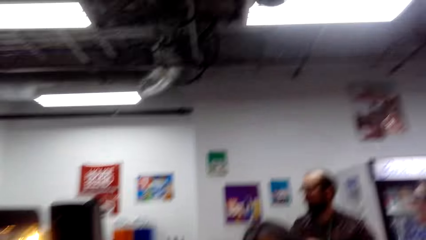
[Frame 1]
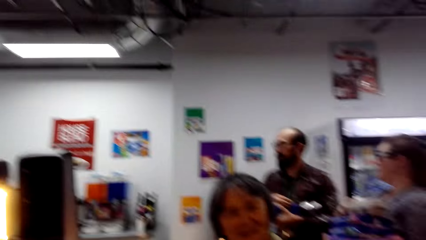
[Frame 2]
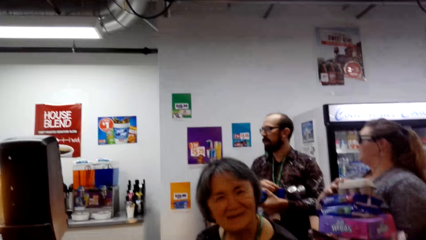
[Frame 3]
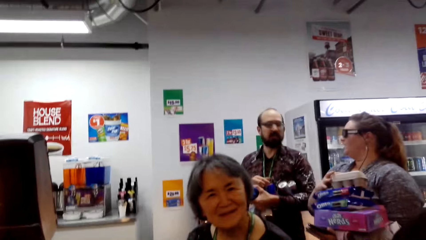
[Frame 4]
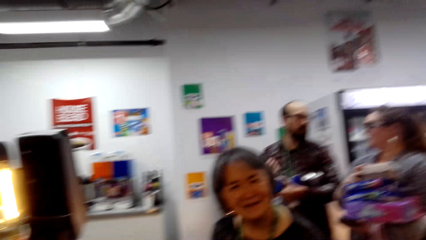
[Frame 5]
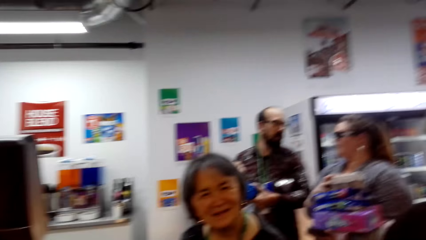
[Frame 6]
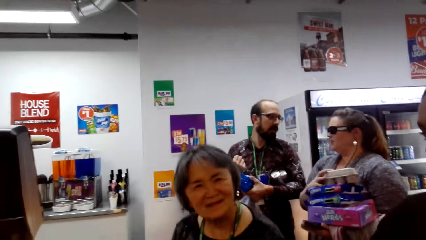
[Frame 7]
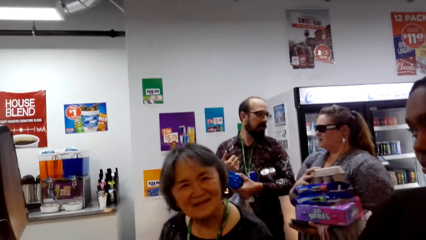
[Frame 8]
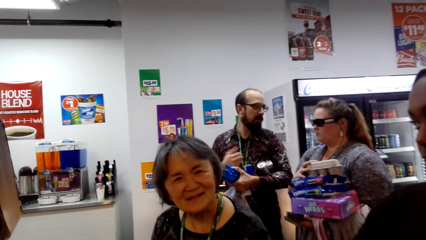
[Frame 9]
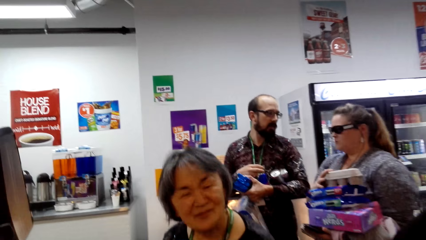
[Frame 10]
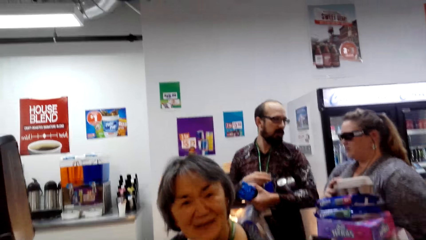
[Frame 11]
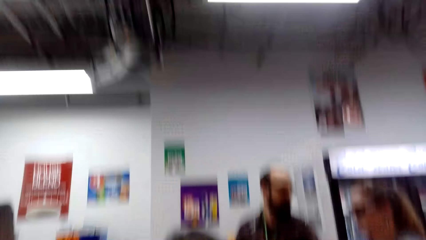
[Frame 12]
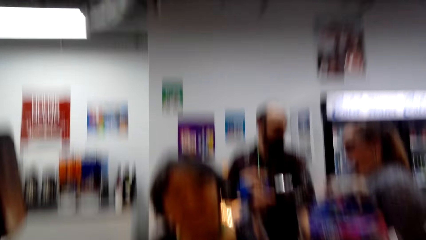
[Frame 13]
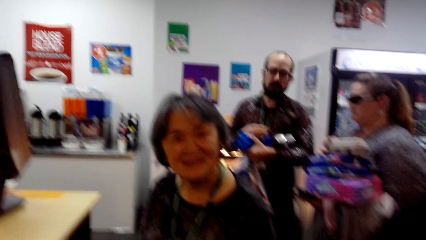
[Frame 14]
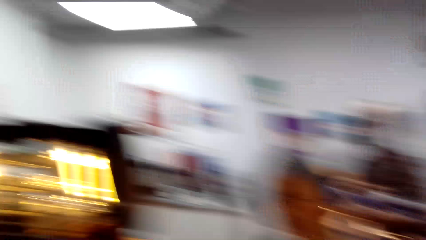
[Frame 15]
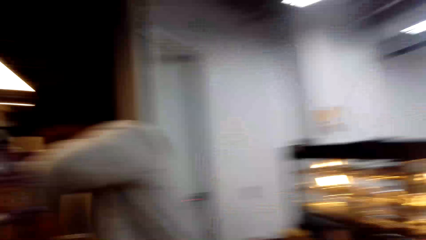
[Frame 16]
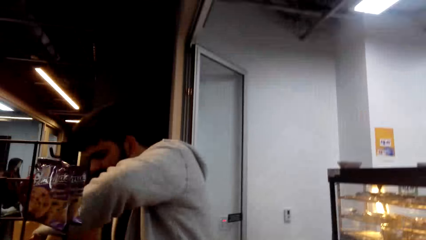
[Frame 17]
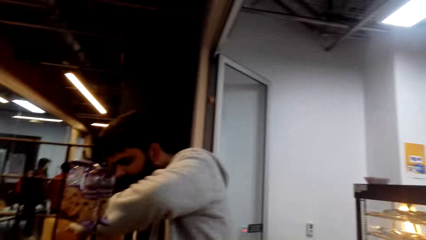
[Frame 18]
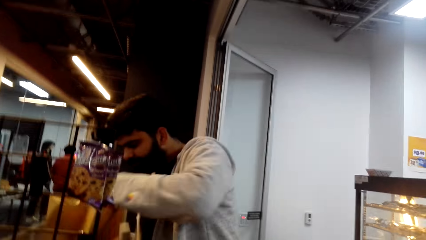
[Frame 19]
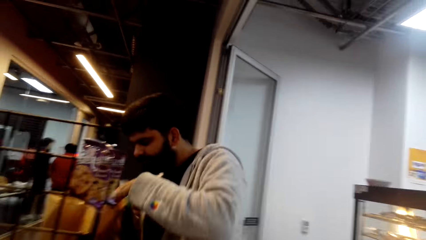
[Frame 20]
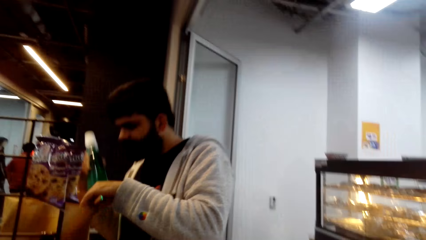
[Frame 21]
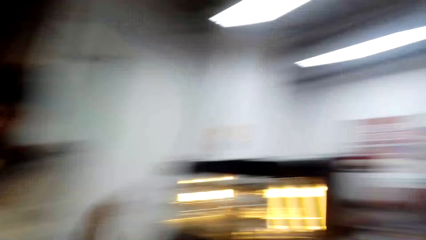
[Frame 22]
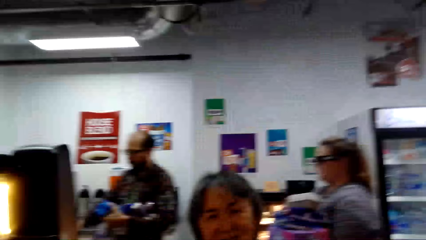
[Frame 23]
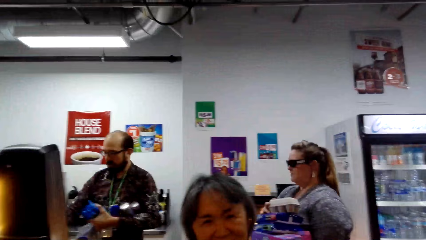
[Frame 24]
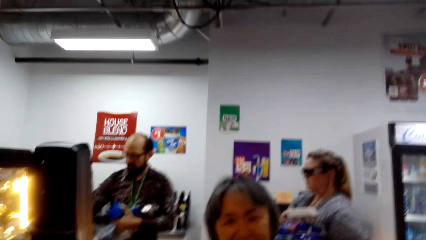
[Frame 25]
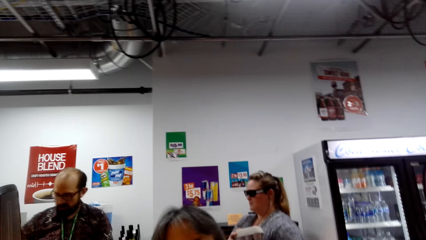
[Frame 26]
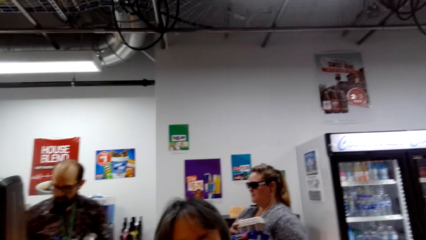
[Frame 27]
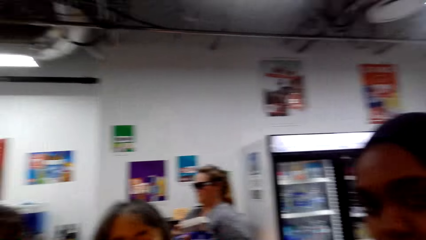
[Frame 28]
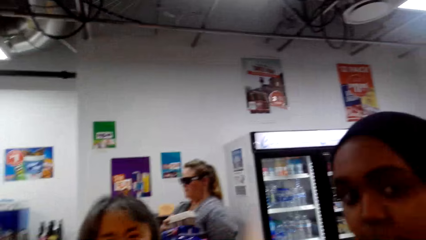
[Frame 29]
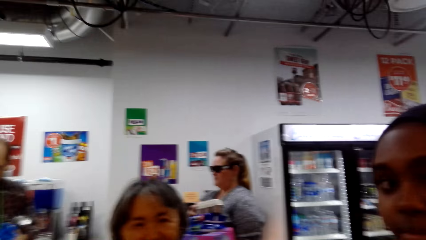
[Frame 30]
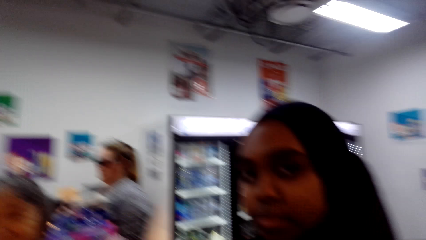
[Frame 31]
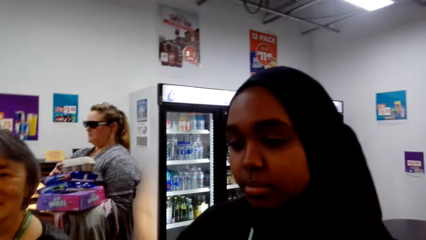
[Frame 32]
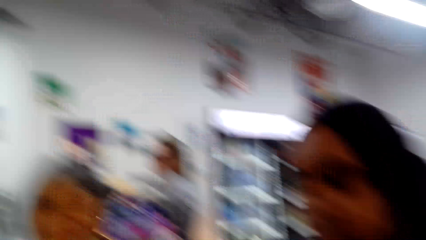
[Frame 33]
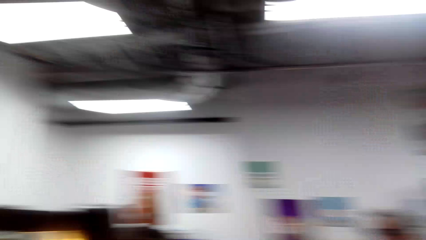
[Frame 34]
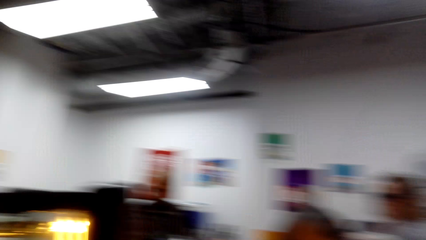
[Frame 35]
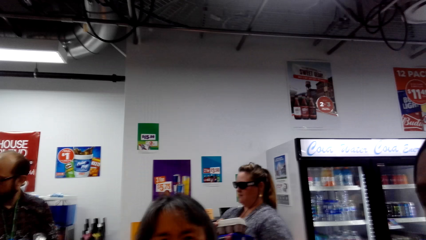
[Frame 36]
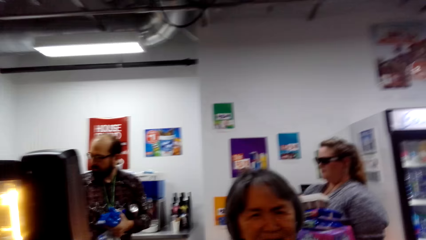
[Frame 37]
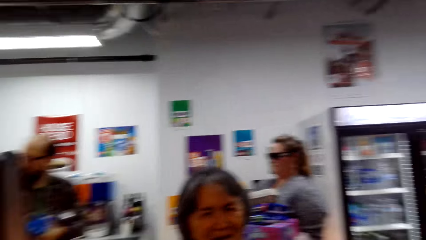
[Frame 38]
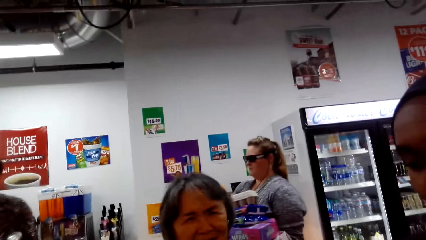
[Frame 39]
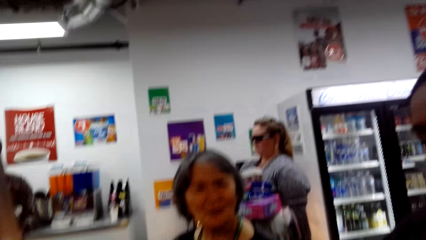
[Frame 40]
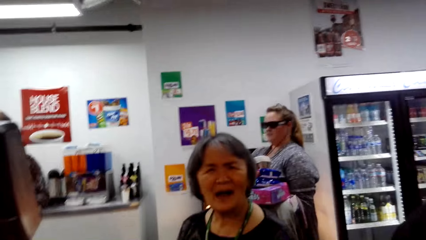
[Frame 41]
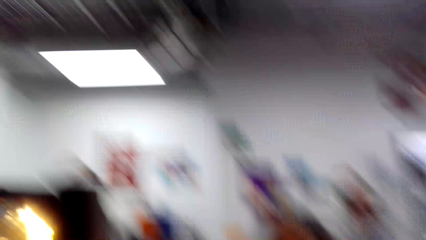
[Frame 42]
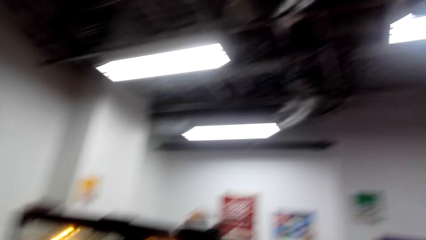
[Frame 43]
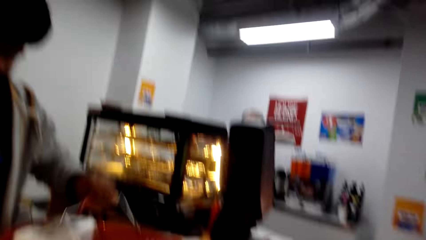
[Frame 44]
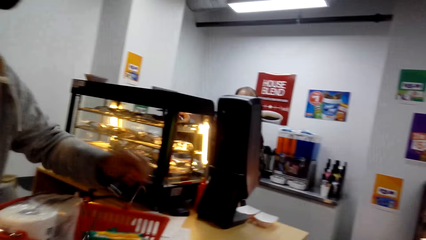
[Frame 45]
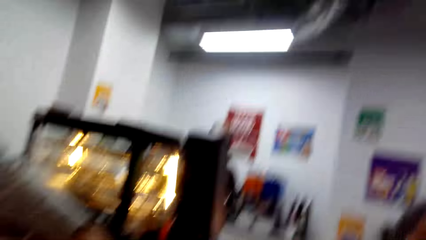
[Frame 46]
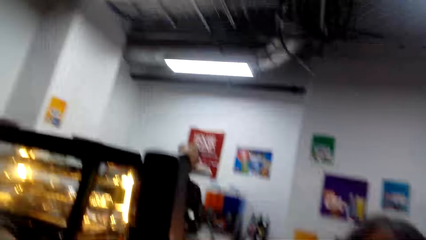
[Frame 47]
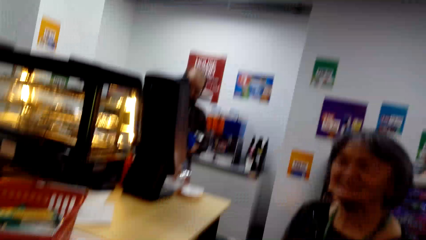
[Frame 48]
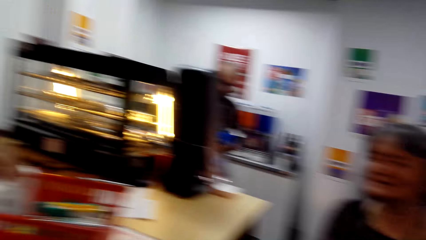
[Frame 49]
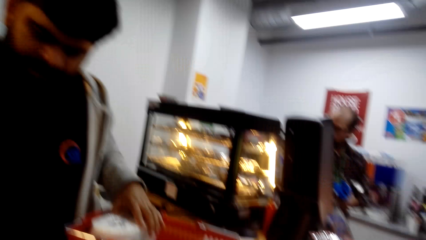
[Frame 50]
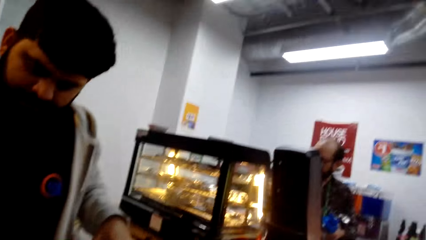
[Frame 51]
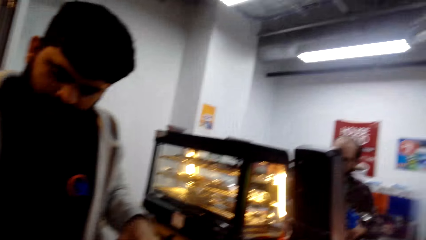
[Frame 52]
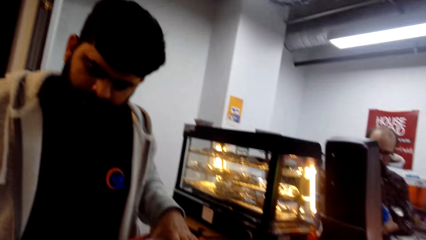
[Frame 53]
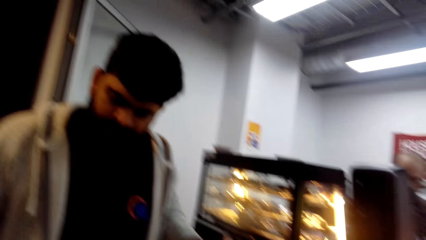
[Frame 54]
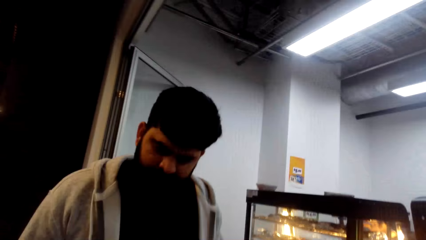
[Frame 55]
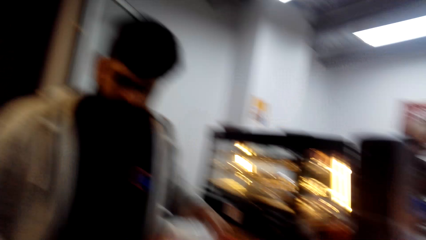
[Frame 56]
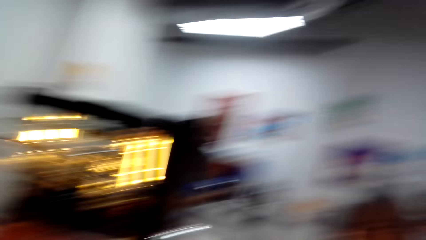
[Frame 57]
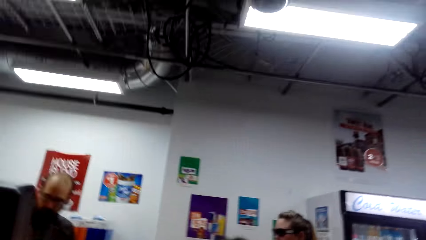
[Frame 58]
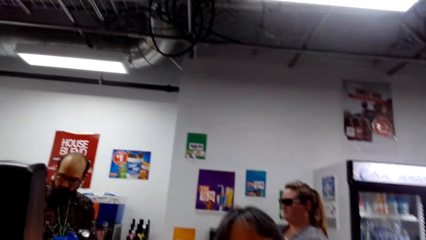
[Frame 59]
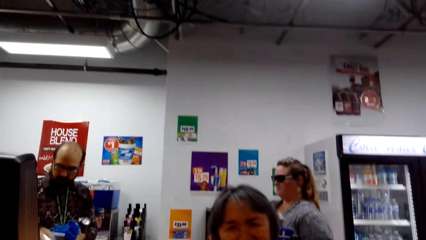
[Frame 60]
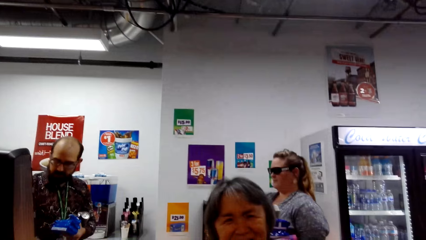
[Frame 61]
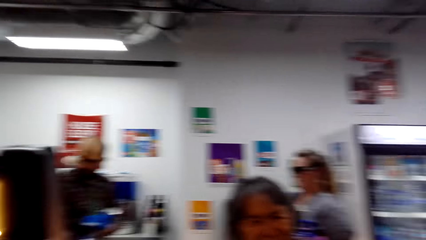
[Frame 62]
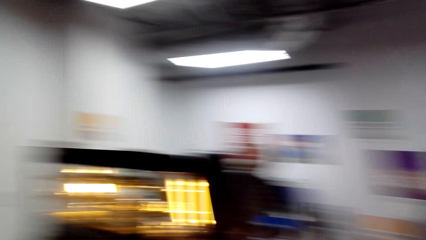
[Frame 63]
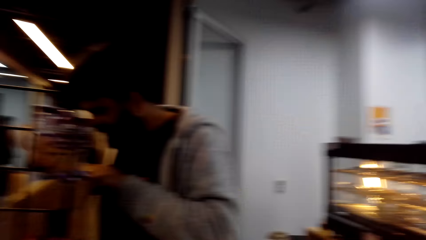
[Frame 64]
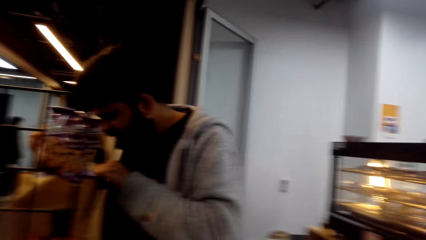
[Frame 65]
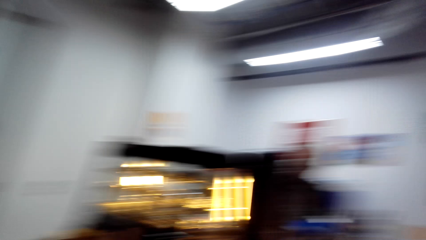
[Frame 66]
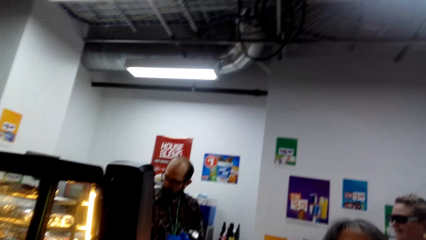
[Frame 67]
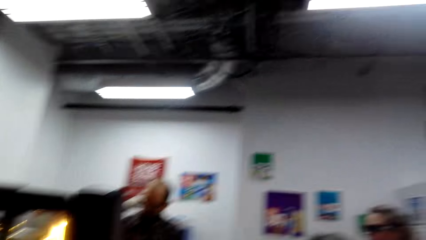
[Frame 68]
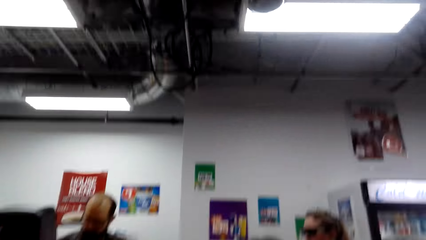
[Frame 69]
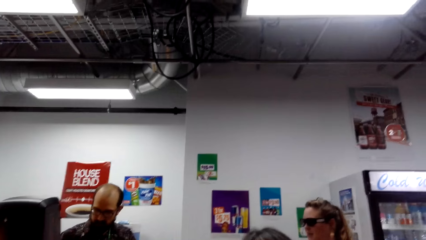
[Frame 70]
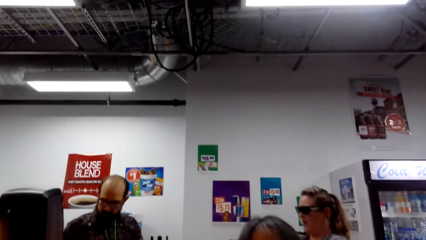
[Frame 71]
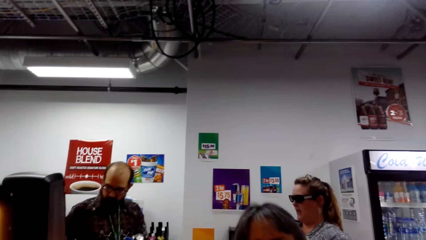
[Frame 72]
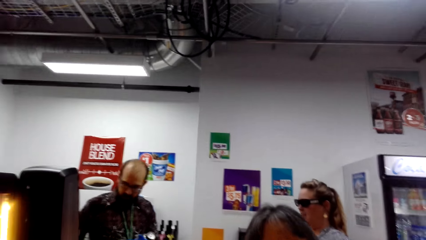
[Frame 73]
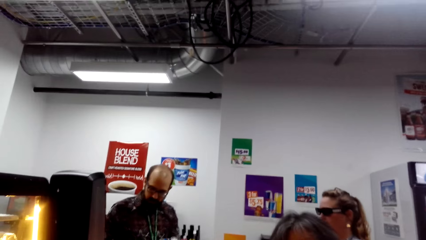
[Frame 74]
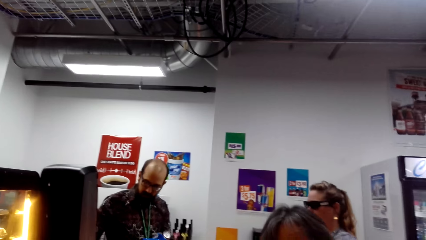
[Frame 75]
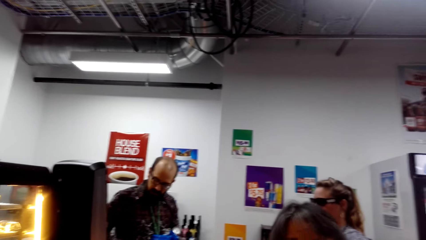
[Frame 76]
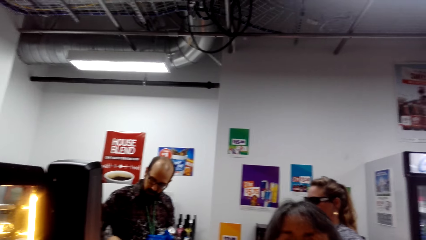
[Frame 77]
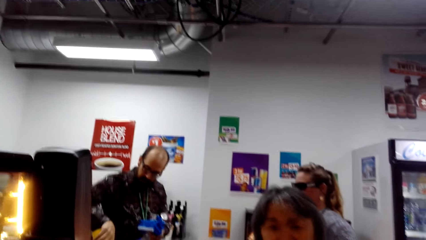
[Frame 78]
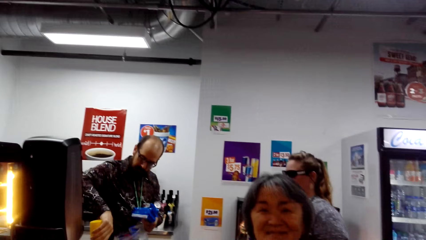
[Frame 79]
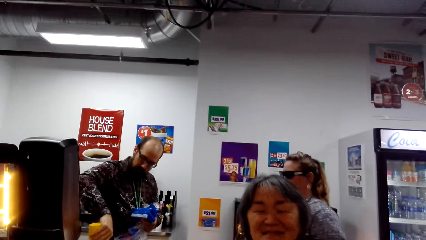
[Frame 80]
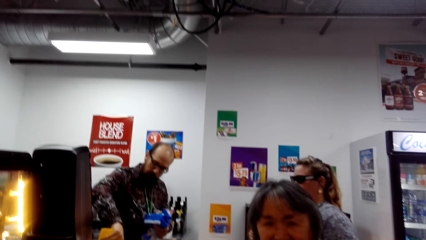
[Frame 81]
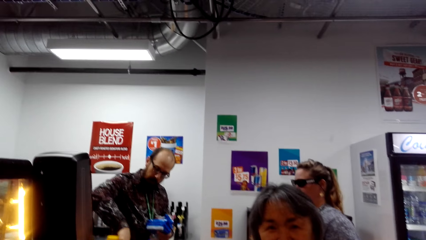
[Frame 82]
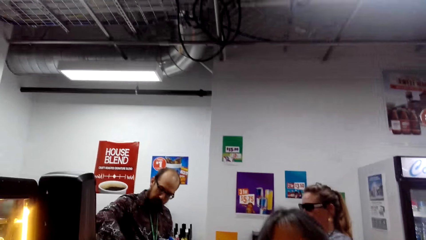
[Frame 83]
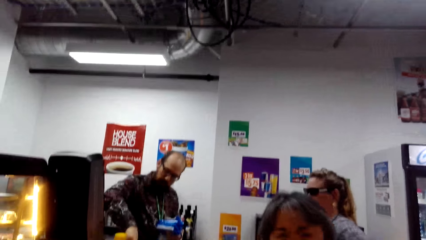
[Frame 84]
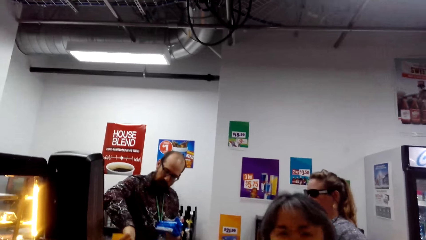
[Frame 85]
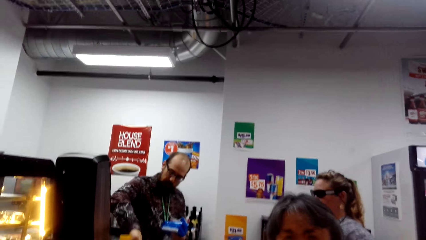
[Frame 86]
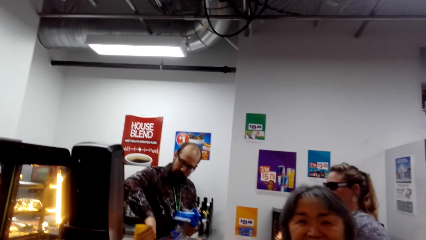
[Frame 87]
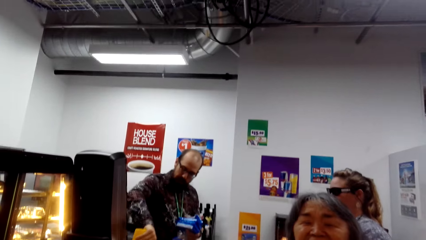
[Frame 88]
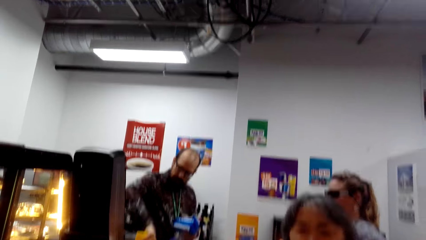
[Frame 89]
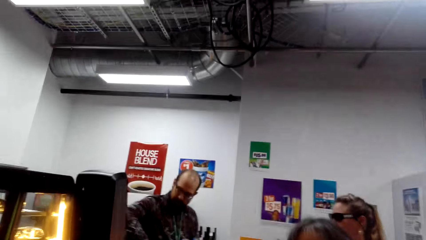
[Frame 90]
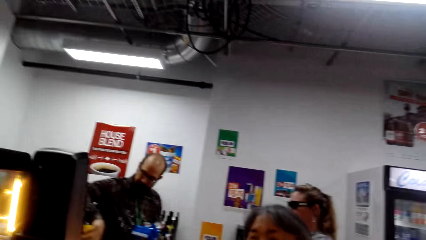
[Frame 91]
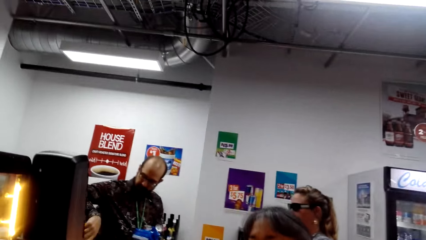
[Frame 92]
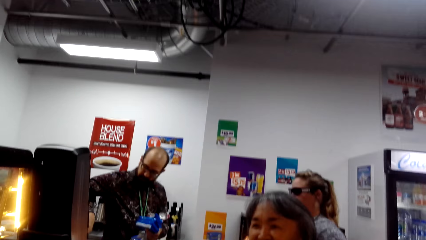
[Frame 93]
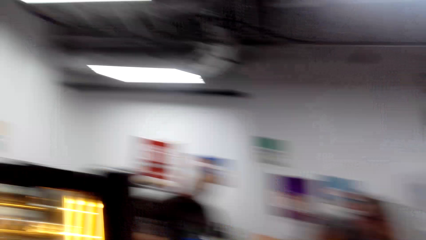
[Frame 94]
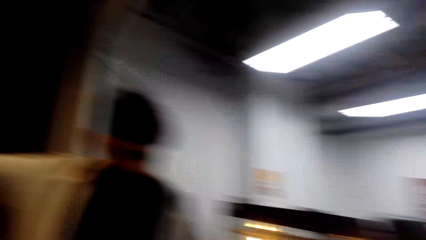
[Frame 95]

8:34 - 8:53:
A lady interacts with the camera wearer. Another lady and a man carry shopping items with hands. A person puts something into the shopping bag. The man scans shopping items.
